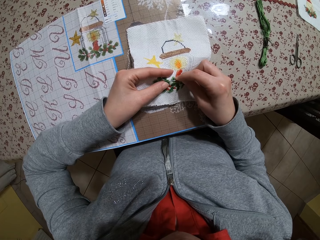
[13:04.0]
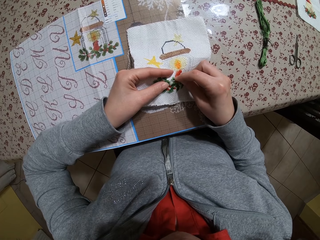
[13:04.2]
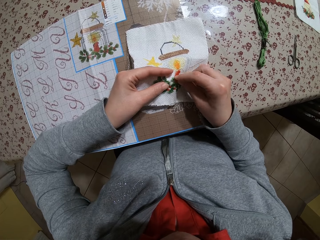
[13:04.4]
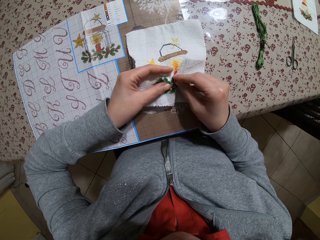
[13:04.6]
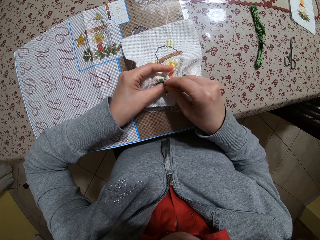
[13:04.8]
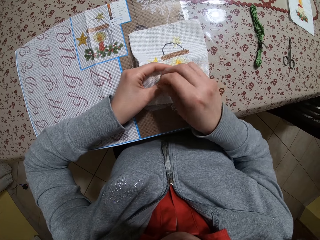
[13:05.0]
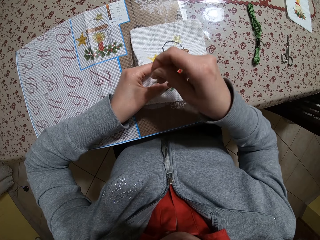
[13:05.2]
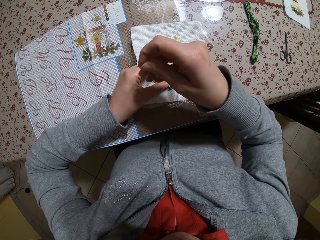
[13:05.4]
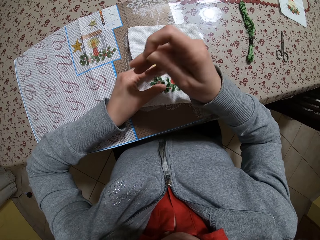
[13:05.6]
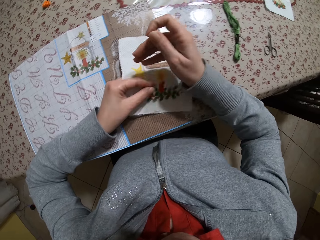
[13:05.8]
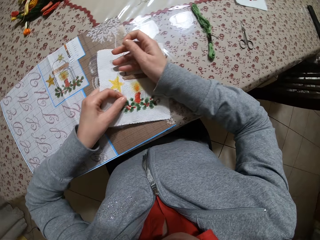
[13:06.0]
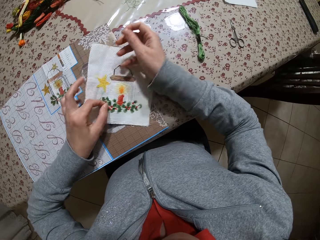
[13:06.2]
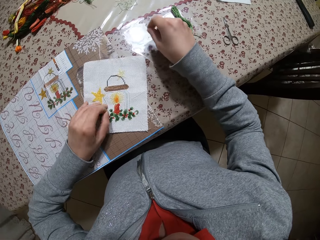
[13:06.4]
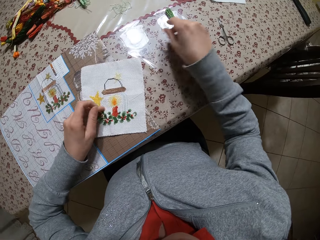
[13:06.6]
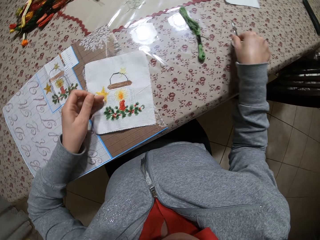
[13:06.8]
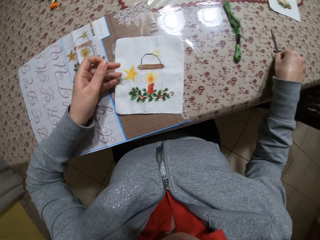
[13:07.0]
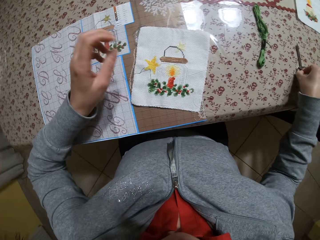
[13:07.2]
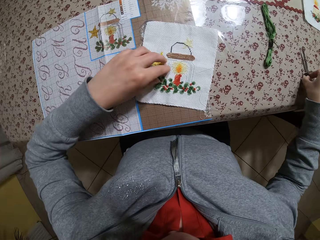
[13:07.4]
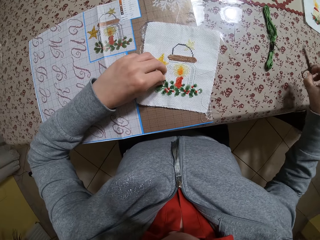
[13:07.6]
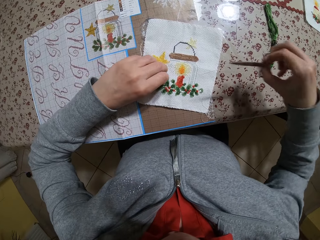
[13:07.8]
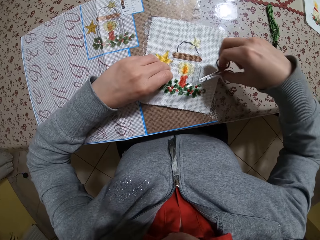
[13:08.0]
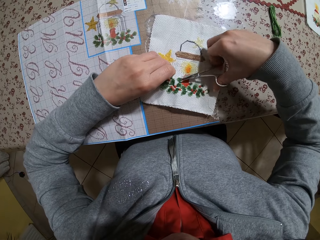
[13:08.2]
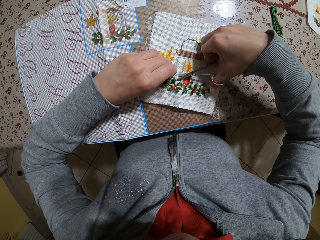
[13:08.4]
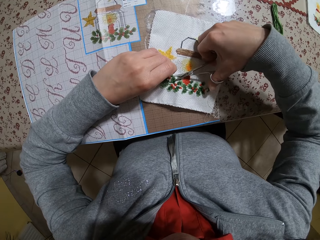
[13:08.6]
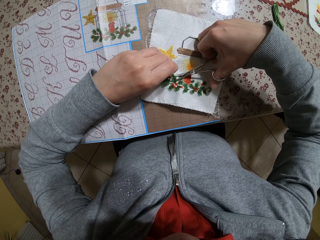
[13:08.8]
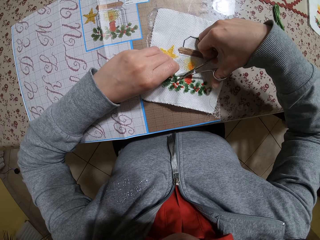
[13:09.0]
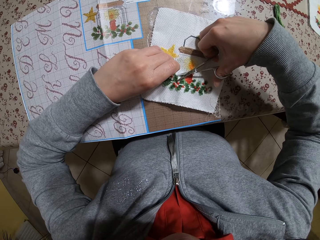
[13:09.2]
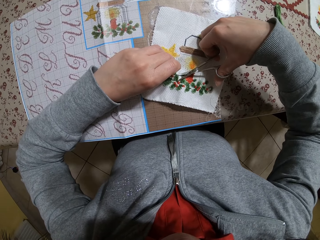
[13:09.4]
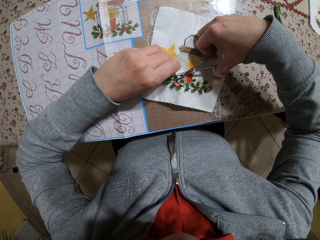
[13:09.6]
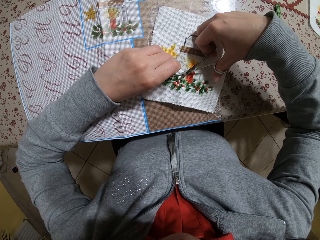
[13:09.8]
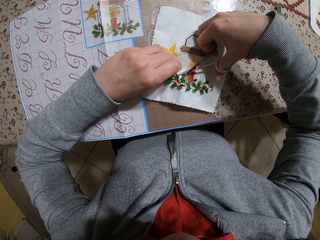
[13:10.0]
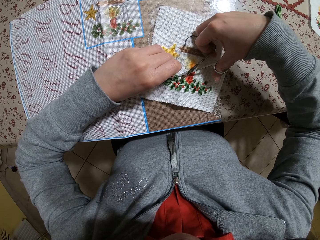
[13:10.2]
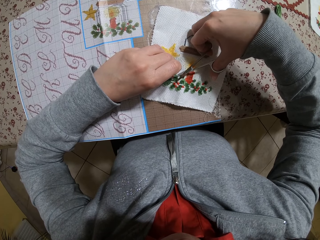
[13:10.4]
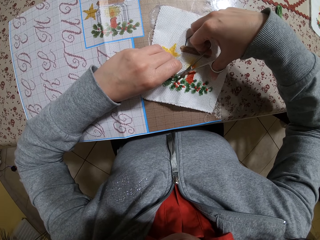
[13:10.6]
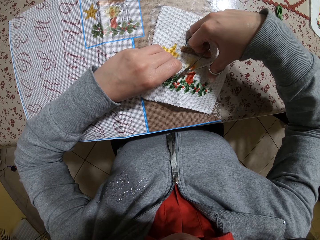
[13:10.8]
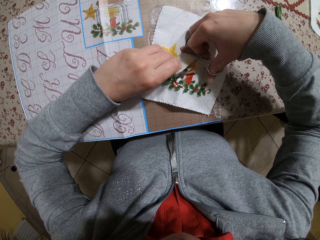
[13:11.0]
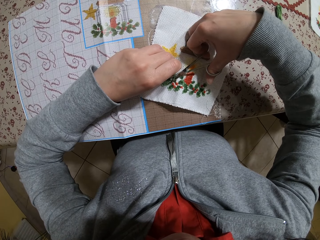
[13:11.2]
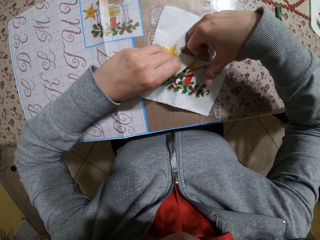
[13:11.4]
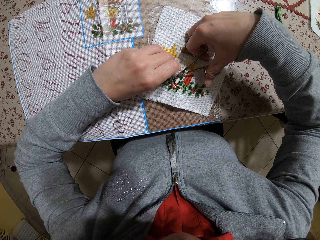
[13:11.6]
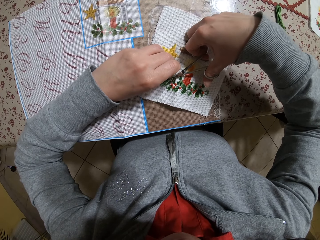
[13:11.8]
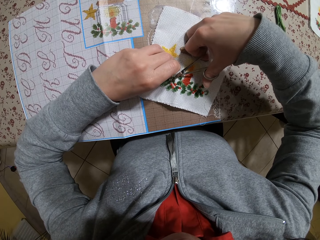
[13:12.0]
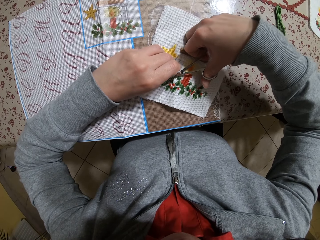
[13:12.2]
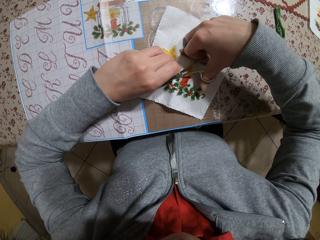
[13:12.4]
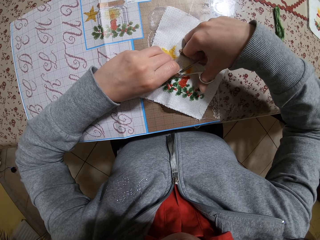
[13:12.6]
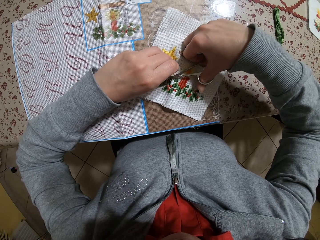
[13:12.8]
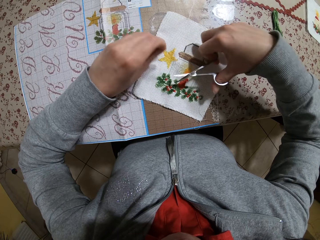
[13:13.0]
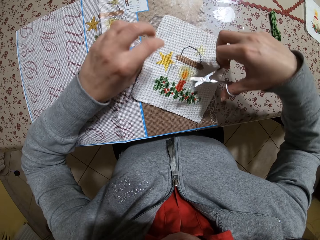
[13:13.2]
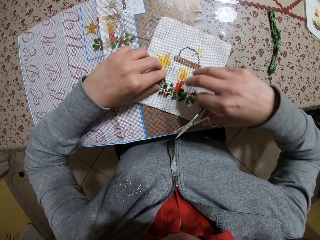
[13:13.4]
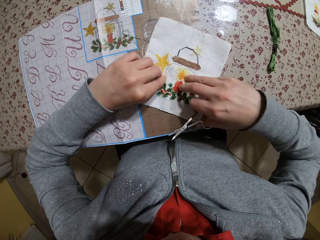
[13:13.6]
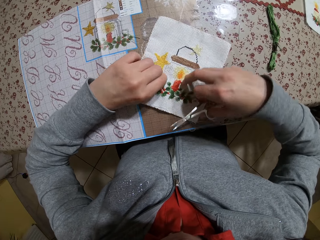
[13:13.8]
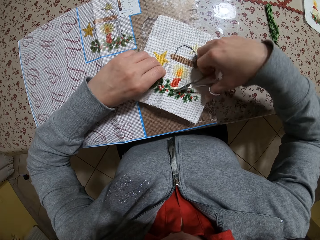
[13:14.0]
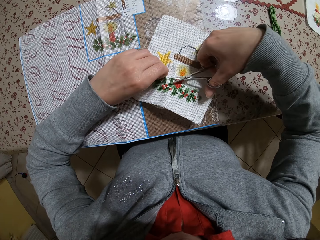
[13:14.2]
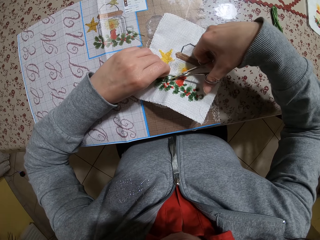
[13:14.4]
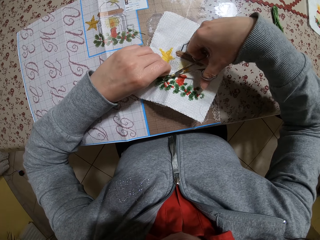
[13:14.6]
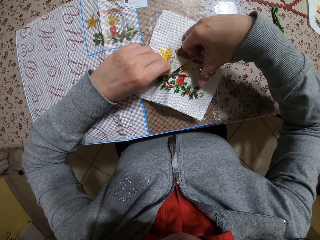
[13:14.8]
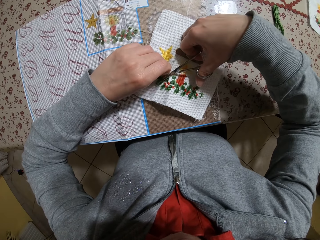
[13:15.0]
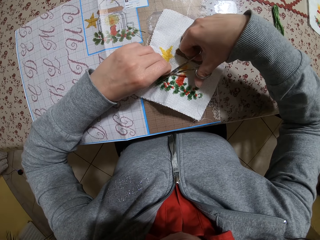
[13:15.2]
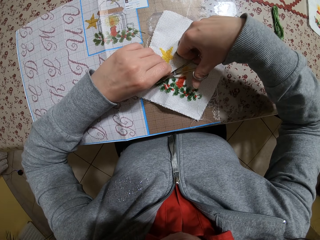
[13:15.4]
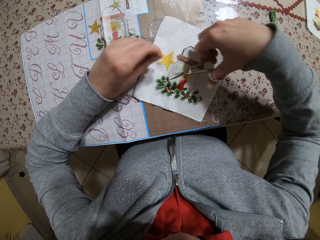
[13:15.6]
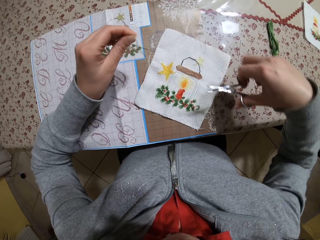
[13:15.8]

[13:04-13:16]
The camera wearer drops the needle on the table with her right hand. She picks the scissors from the table with her right hand. She holds the thread on the piece of fabric on the table with her left hand. She cuts the thread from the piece of fabric on the table with the scissors in her right hand. She drops the thread on the table with her left hand. She cuts the thread from the piece of fabric on the table with the scissors in her right hand.

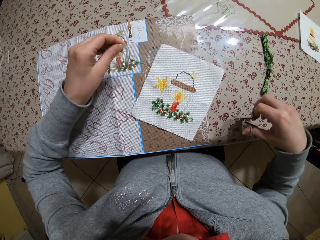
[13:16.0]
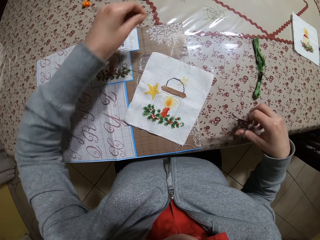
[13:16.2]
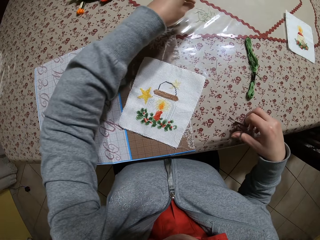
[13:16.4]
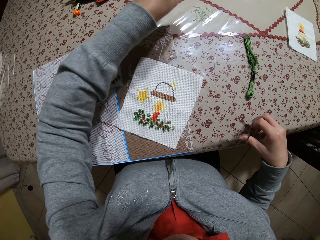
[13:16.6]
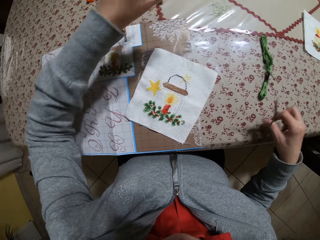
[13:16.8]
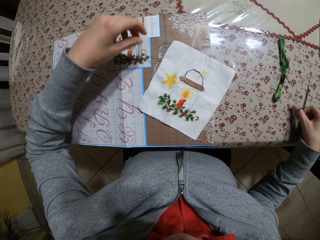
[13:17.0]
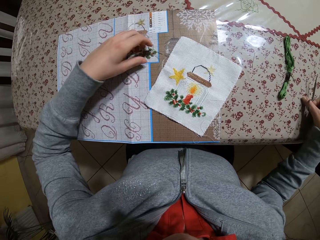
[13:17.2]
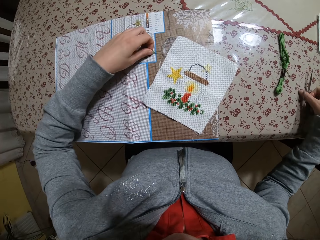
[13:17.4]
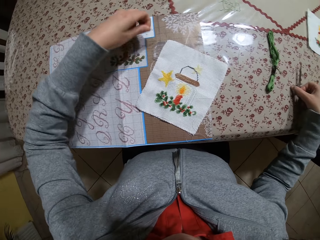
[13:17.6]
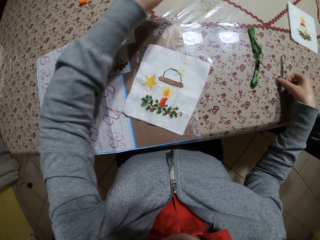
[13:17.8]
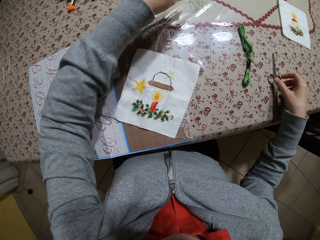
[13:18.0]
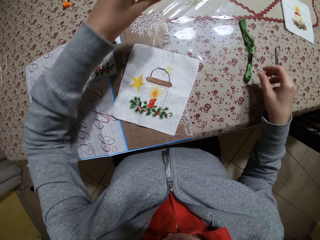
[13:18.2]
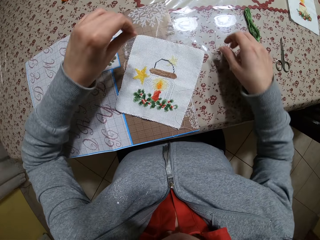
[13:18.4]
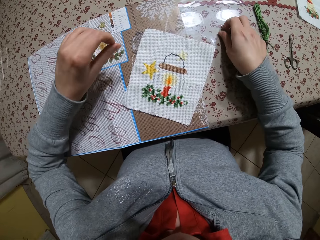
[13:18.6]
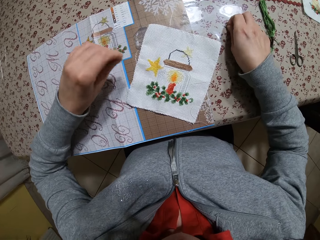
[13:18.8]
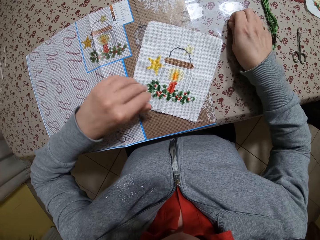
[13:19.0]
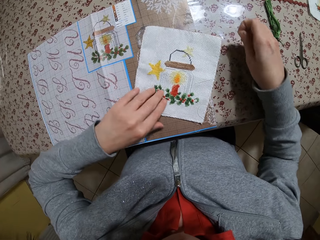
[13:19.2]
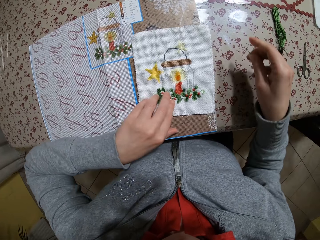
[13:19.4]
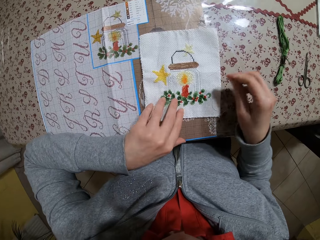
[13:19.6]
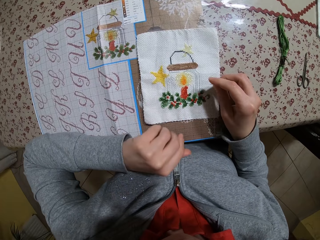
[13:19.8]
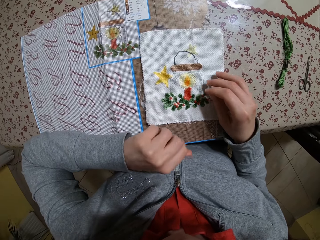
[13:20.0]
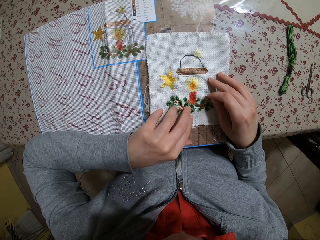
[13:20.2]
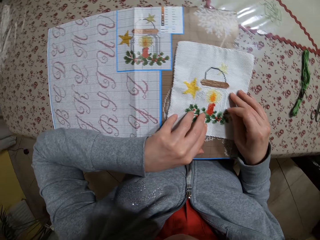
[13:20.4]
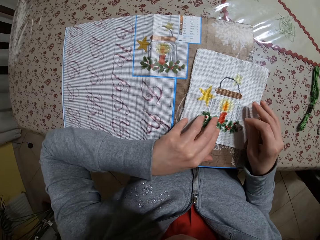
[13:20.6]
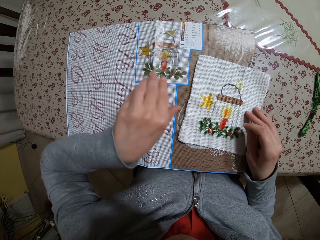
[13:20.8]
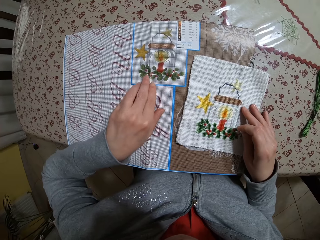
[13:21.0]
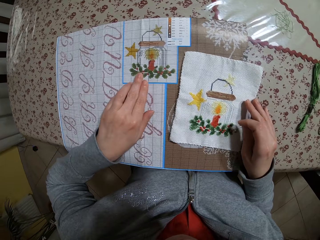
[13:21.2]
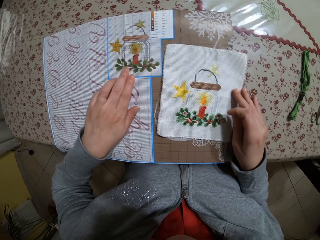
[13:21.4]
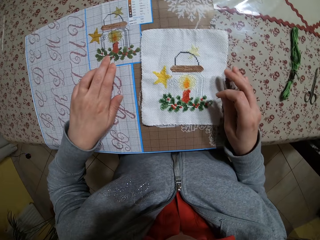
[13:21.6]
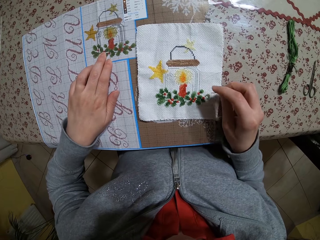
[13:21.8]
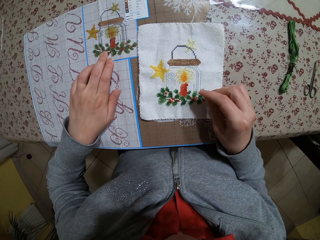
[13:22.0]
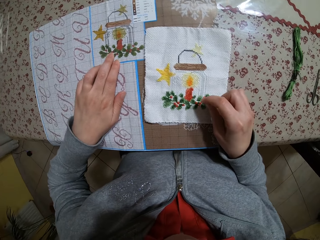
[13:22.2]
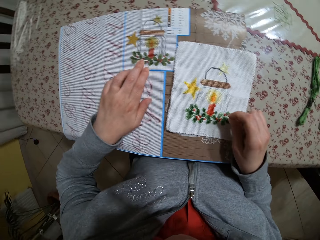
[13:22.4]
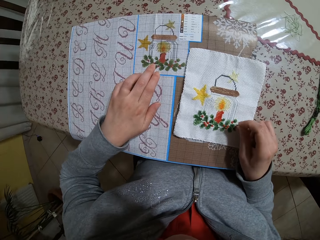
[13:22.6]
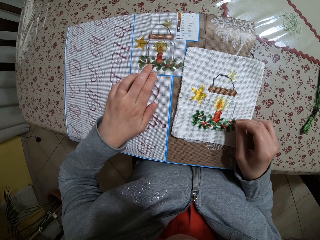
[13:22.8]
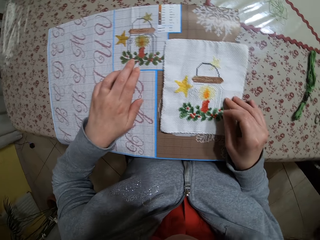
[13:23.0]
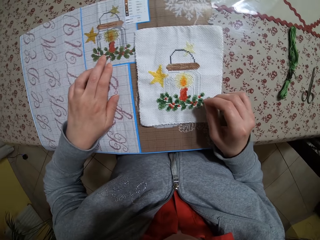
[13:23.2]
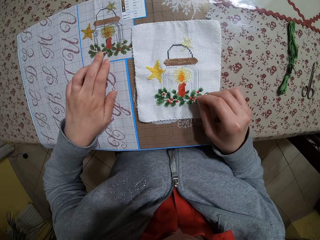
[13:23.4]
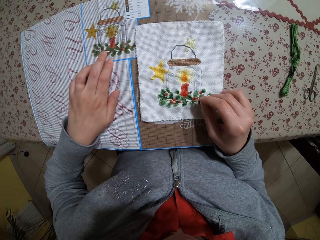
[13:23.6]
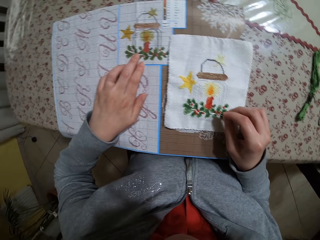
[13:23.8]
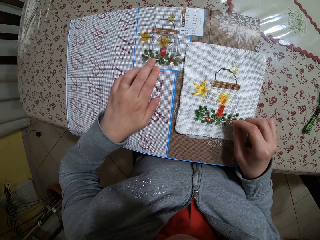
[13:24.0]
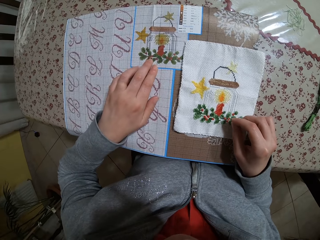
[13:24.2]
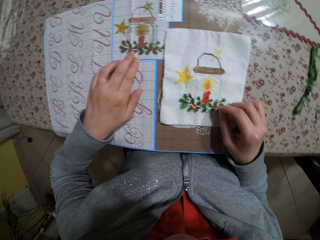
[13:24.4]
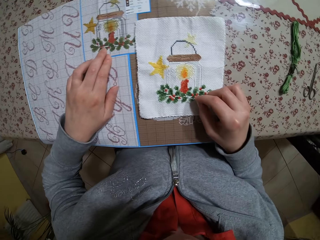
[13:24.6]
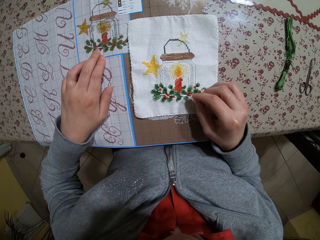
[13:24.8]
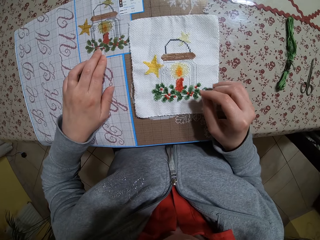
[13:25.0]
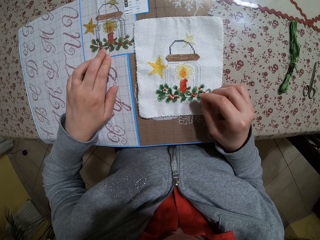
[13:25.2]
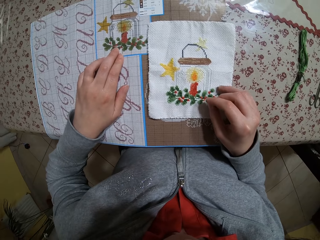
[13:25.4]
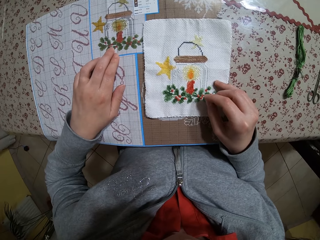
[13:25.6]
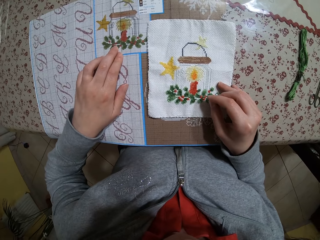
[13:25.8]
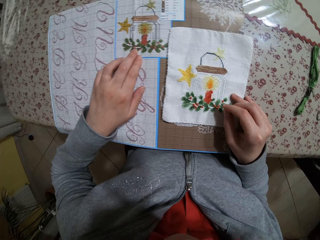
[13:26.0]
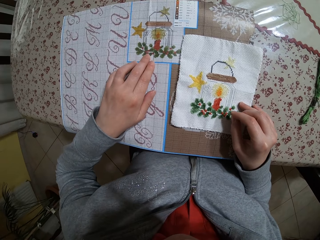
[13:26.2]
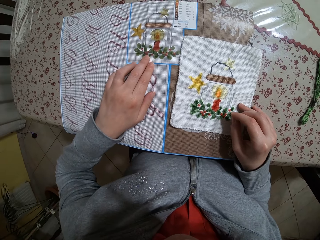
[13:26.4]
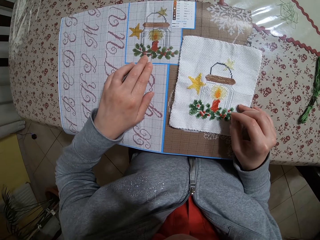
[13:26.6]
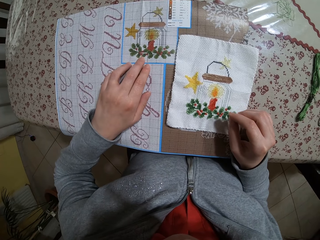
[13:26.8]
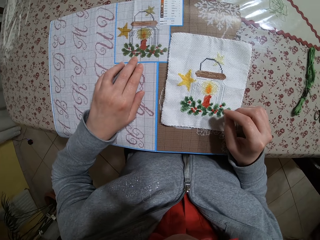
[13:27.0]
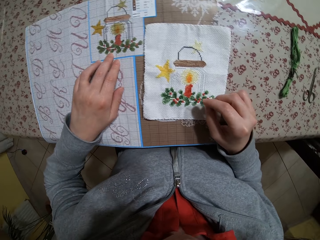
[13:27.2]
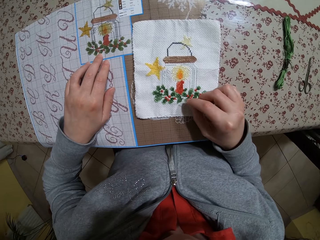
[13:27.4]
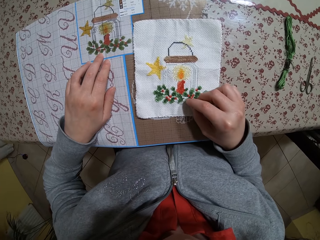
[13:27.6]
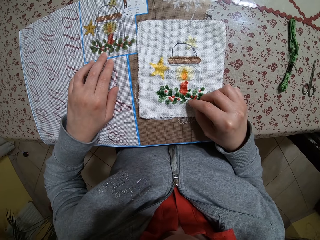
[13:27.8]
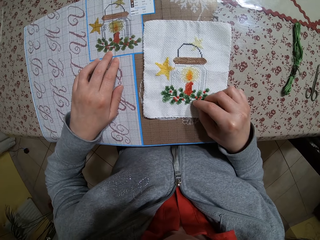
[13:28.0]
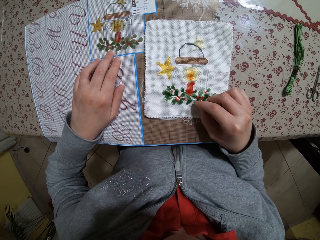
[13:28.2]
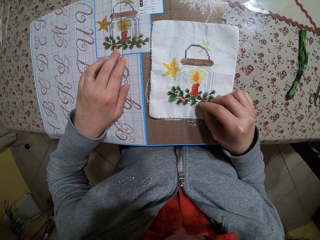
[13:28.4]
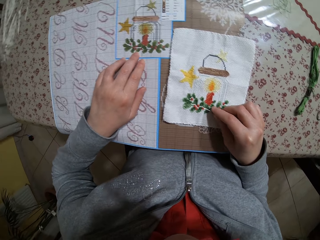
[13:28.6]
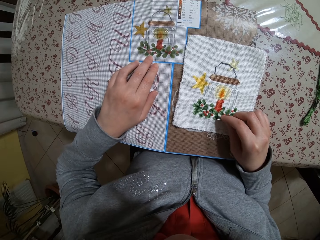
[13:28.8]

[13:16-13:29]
The camera wearer drops the thread on the table with her left hand. She picks the thread from the table with her left hand. She drops the thread on the table with her left hand. She puts down the scissors. She picks the needle from the table with her right hand. She moves the cloth. She places her left hand on the piece of fabric on the table. She places her right hand on the piece of fabric on the table. She points on the pattern on the cloth with the needle. She places her left hand on an embroidery design guide on the table.
